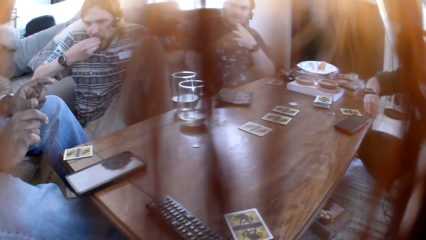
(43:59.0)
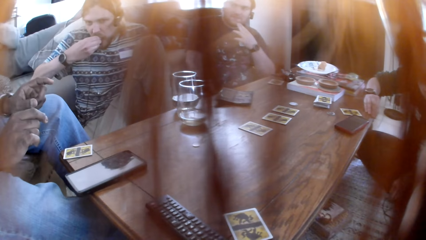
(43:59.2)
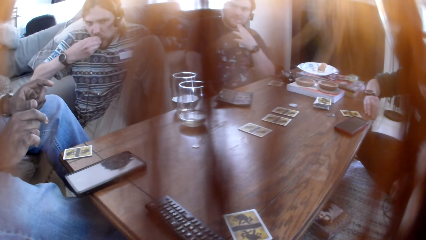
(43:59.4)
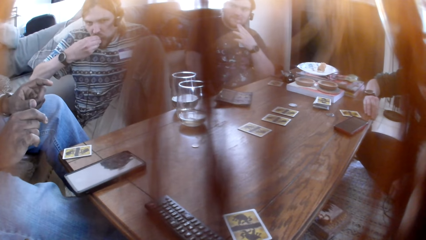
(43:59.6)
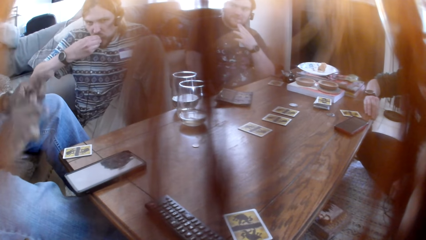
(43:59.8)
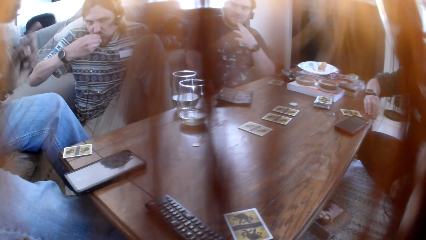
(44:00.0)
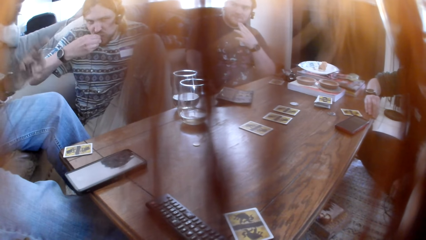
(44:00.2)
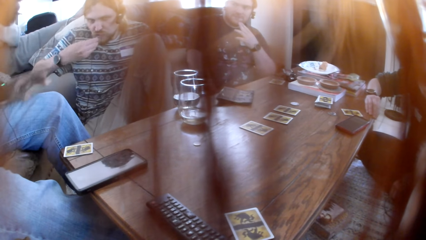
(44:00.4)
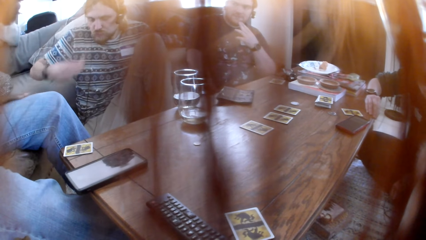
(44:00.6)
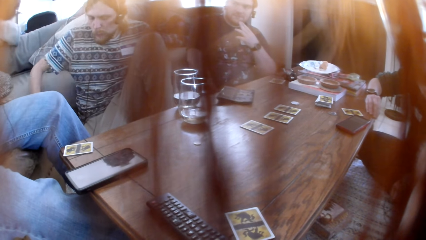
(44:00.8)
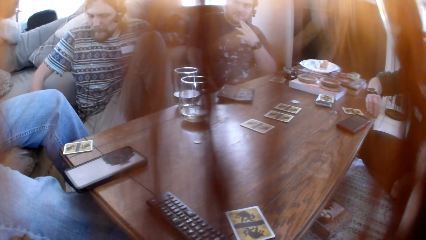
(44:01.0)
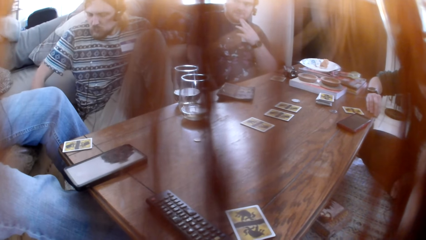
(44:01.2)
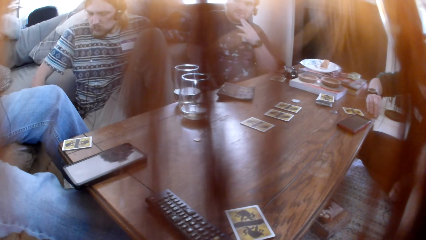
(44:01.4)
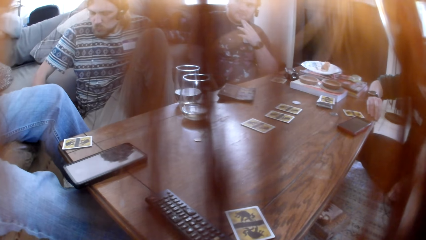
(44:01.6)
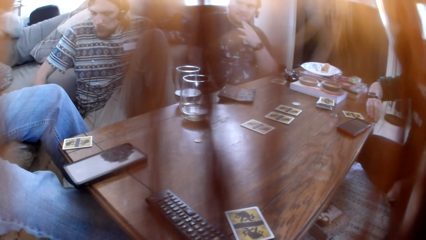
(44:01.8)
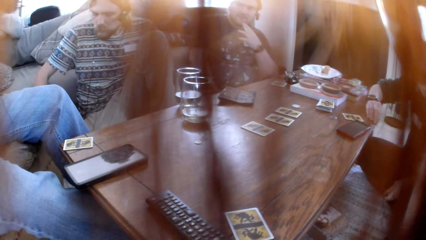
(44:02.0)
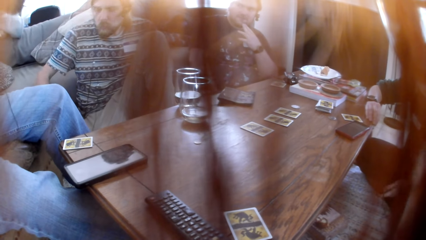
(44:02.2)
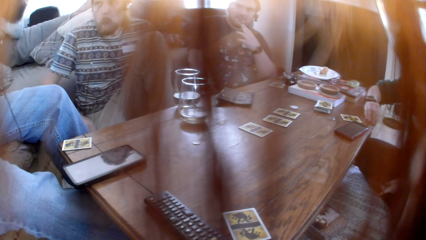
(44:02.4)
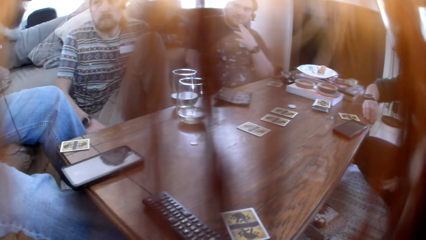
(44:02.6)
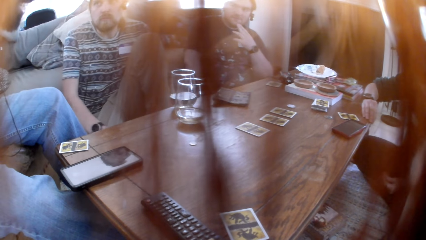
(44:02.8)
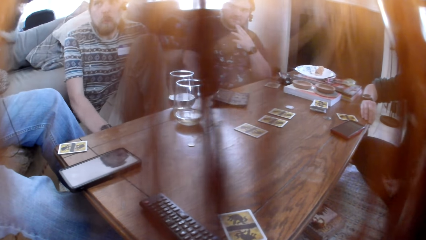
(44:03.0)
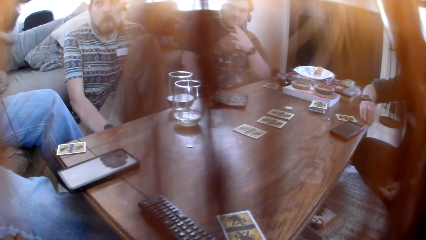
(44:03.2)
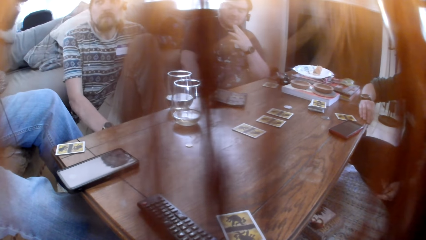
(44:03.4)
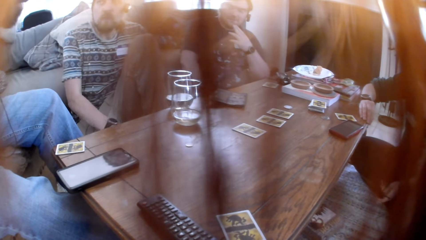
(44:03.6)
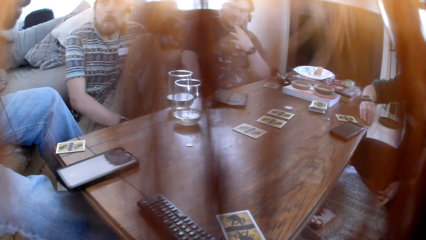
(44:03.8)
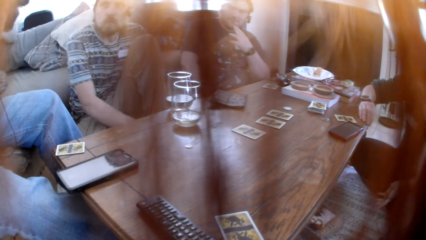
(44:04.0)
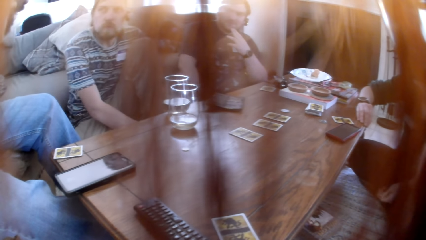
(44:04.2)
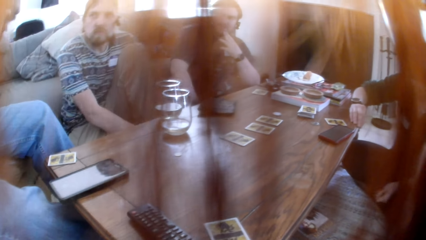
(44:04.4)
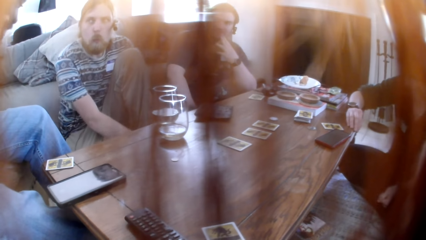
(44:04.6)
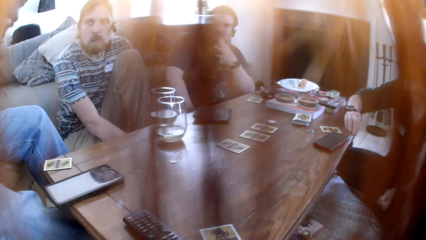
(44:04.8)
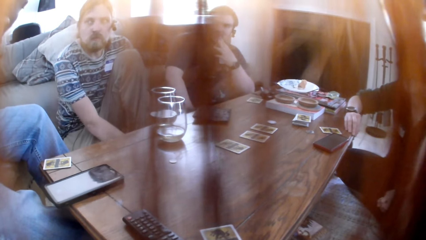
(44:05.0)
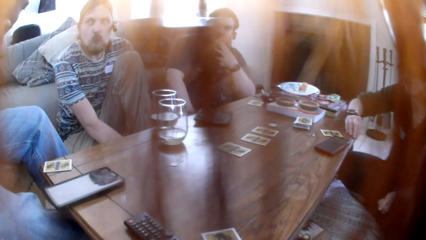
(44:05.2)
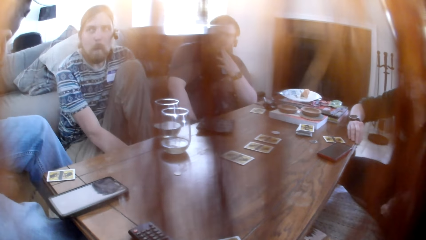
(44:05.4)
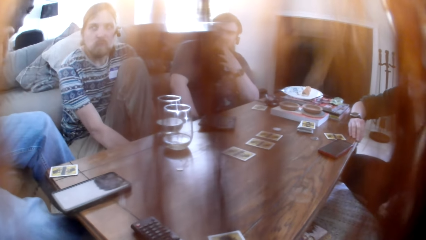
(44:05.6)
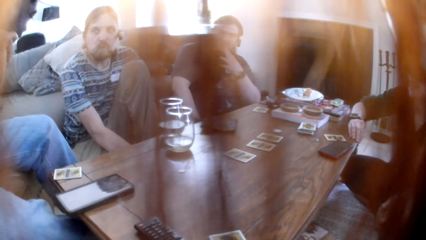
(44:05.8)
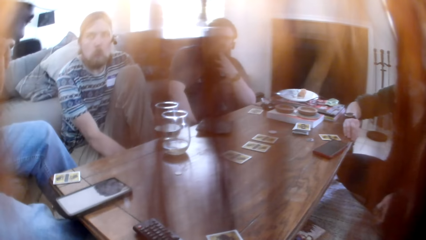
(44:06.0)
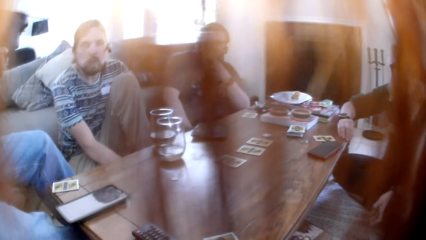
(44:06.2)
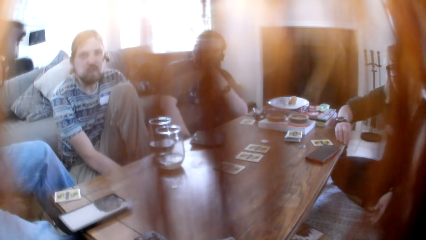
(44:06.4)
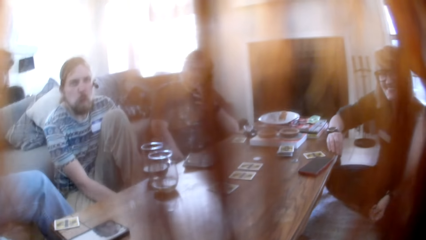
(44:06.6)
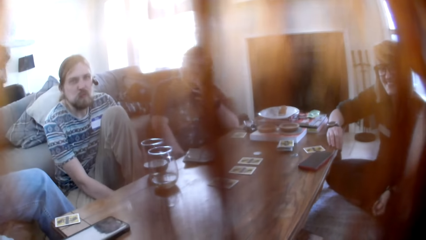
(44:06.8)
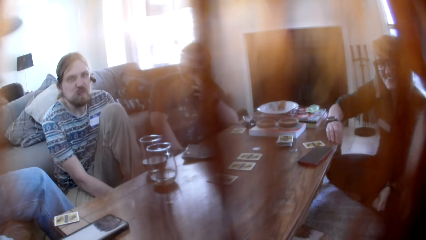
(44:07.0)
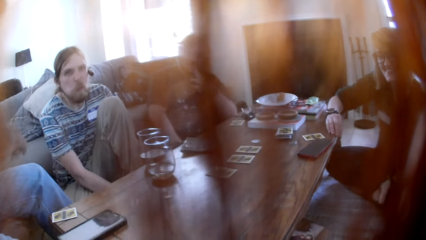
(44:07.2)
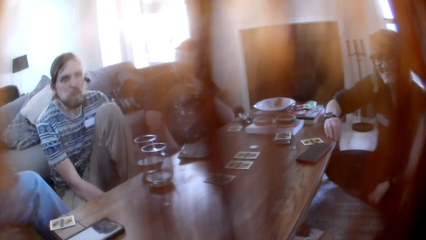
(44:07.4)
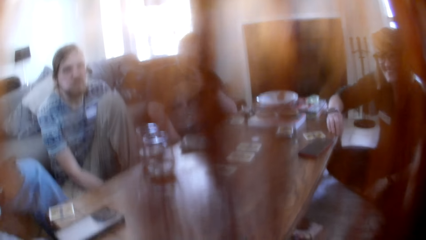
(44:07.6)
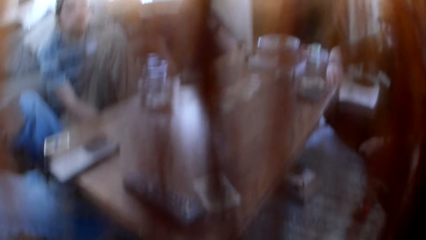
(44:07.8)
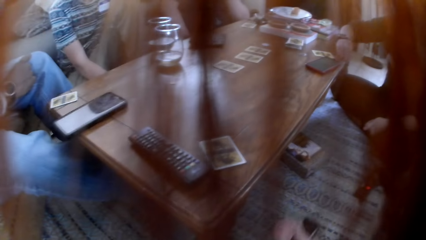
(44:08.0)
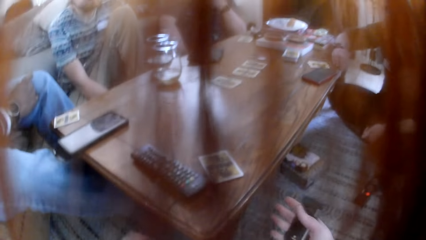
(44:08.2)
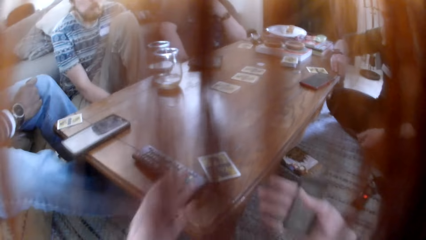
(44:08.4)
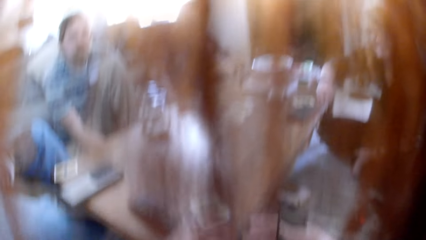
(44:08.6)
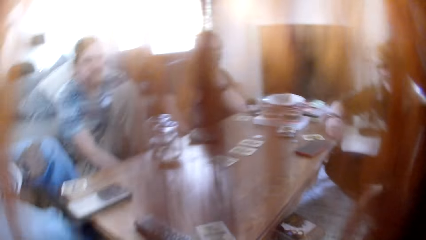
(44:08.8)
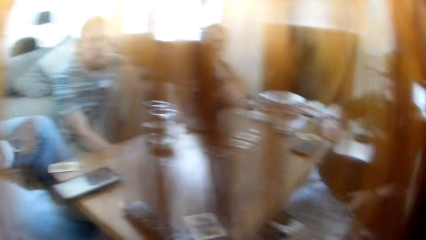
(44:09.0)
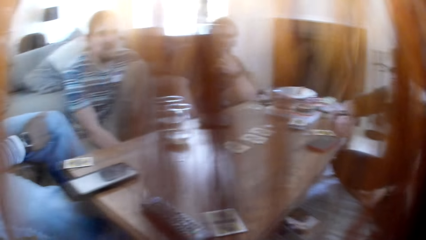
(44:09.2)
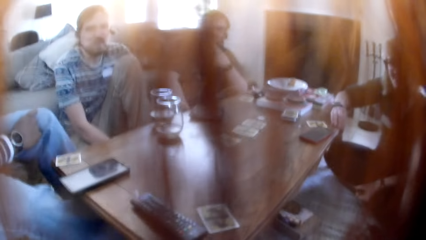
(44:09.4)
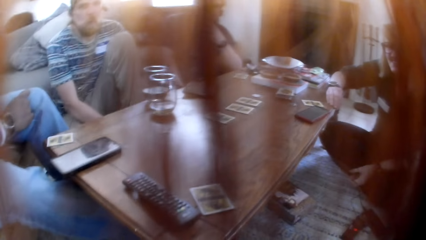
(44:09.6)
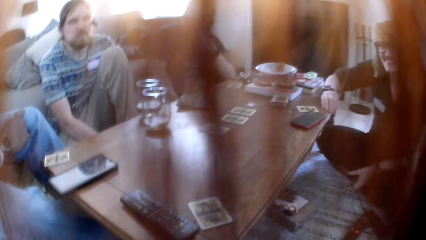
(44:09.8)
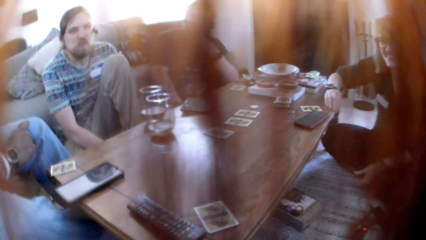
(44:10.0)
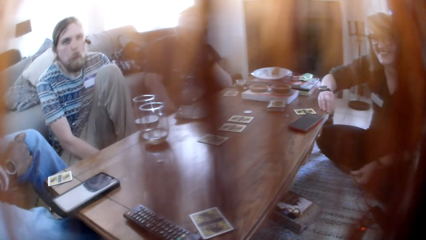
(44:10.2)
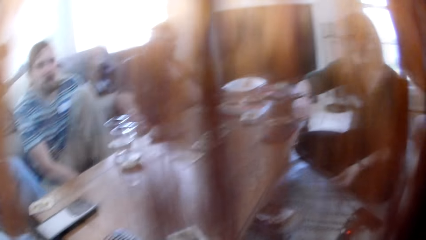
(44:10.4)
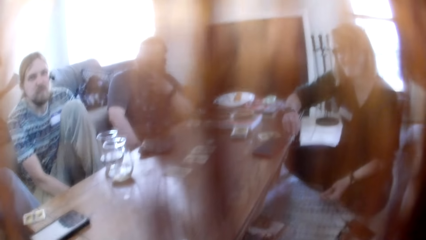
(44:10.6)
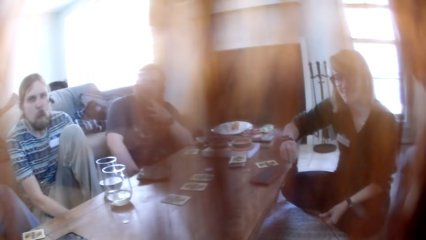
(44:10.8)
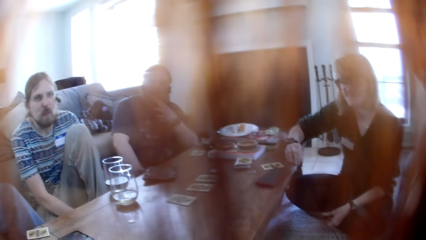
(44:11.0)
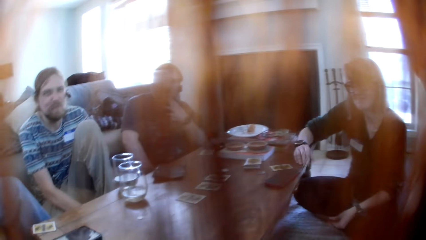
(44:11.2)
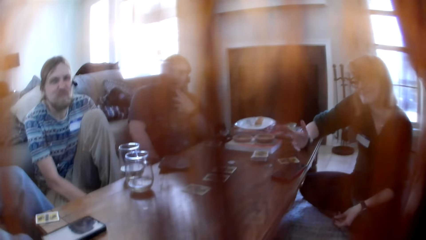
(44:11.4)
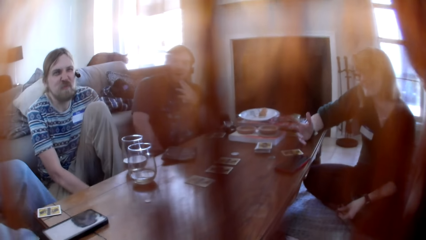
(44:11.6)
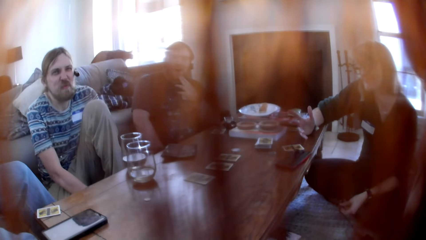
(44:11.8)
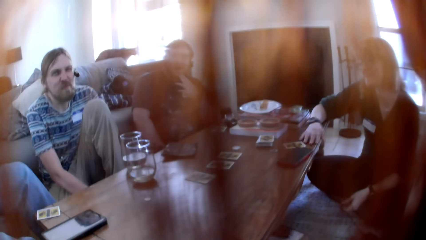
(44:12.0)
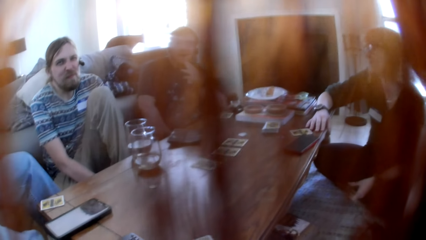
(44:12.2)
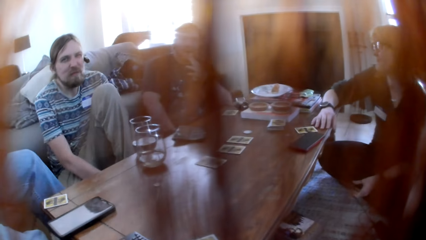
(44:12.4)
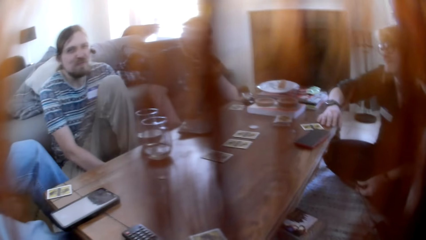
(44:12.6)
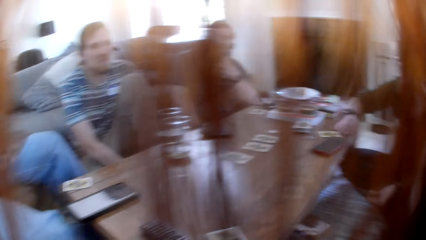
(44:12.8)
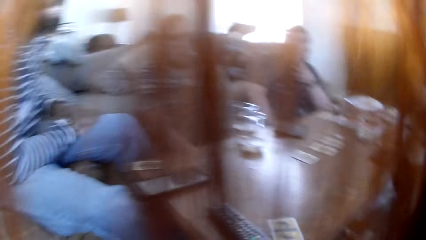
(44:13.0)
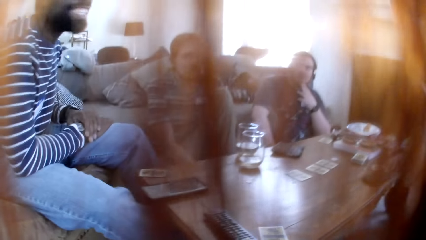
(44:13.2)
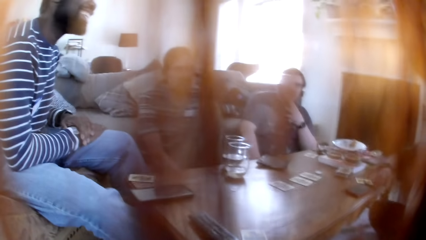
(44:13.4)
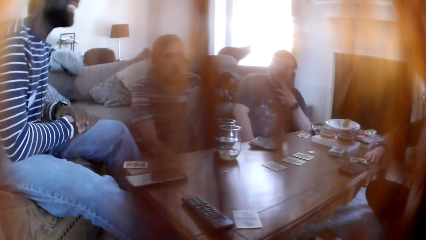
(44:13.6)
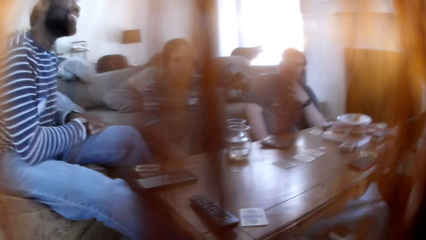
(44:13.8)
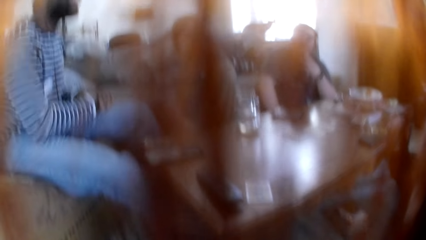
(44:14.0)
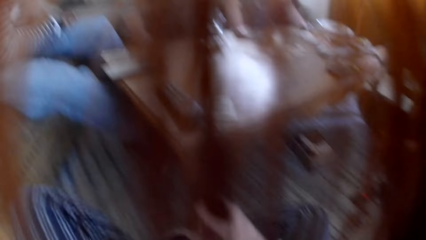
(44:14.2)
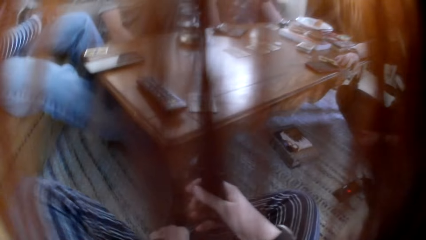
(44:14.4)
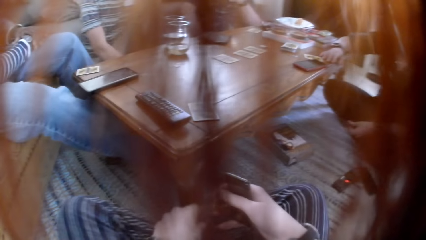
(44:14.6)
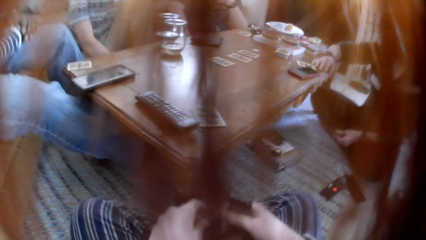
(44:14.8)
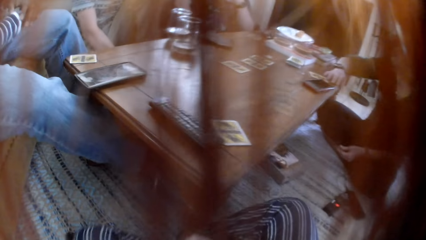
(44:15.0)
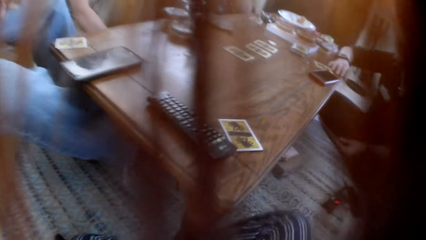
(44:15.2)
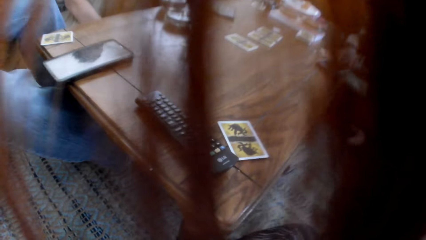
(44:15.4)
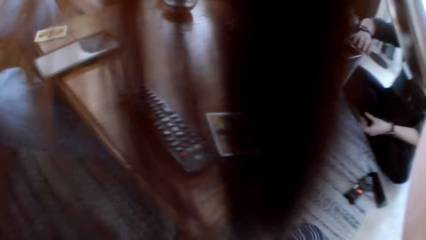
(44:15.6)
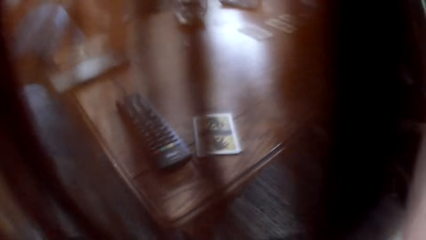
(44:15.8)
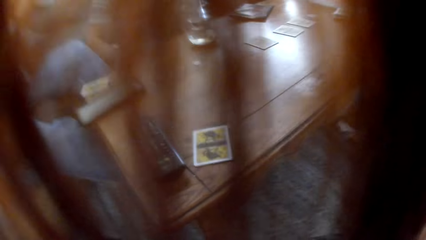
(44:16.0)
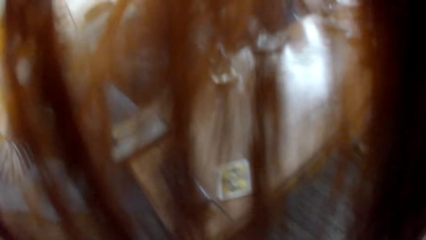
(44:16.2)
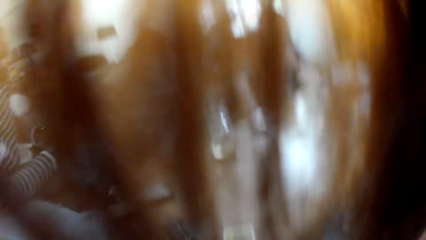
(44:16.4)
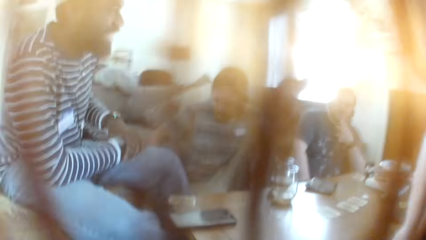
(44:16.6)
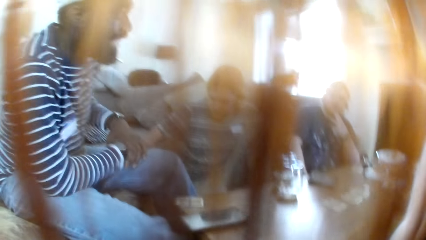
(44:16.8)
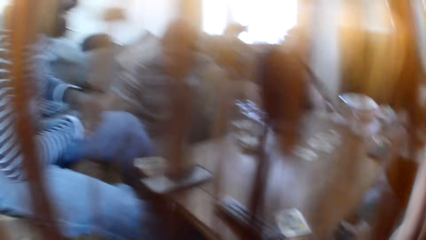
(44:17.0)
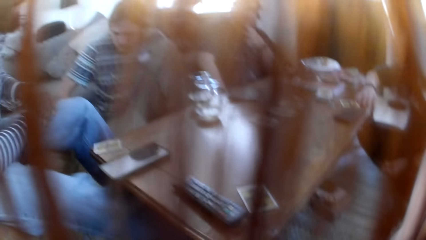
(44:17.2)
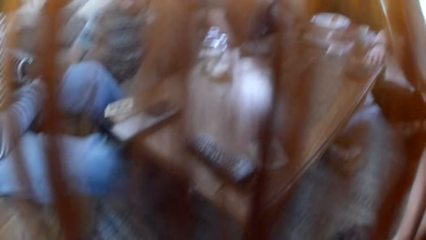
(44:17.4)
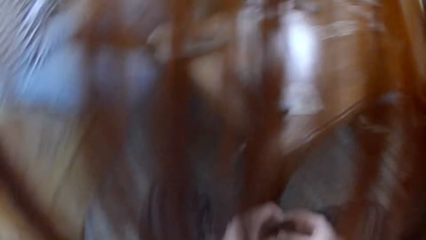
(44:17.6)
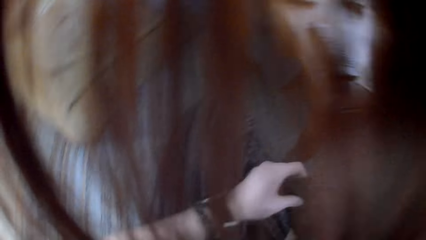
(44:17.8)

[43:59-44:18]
The camera wearer talks to a man. She talks to the people in the room. She looks at the man and moves her head.
